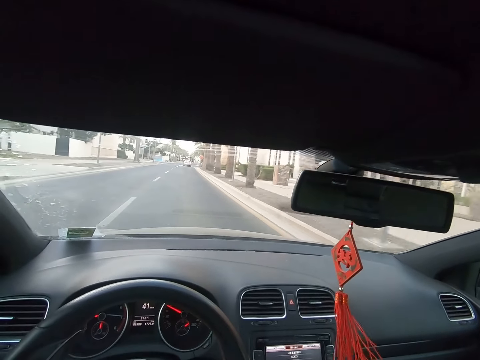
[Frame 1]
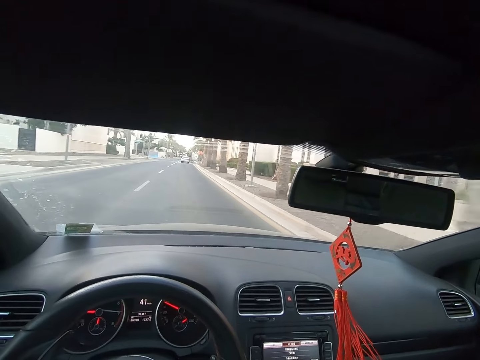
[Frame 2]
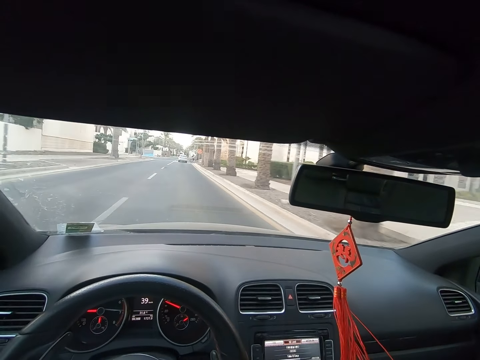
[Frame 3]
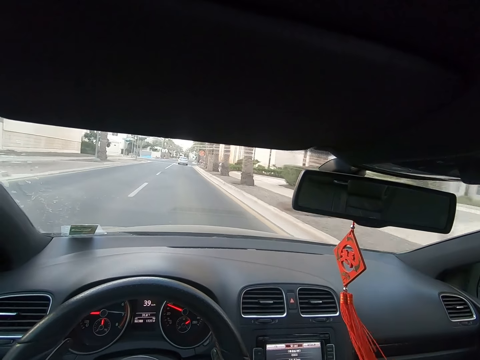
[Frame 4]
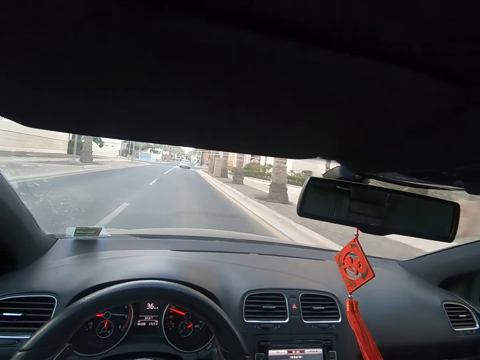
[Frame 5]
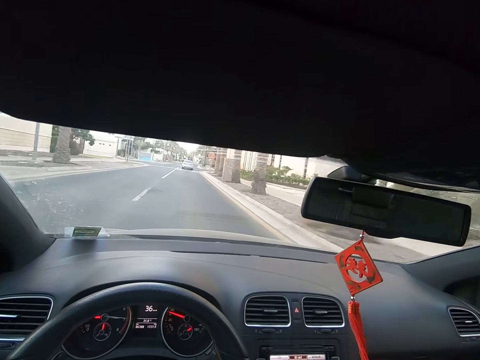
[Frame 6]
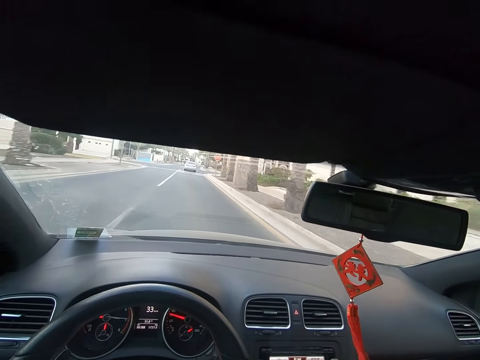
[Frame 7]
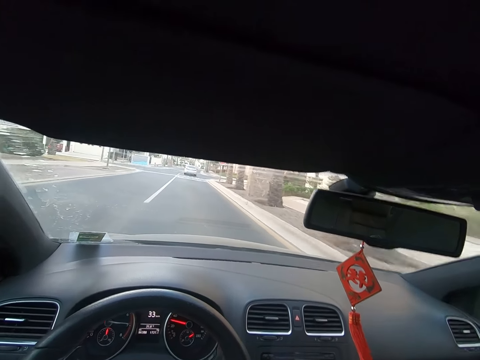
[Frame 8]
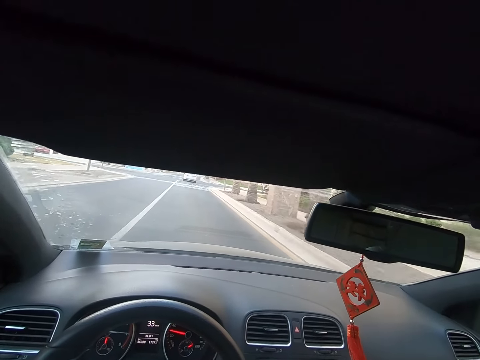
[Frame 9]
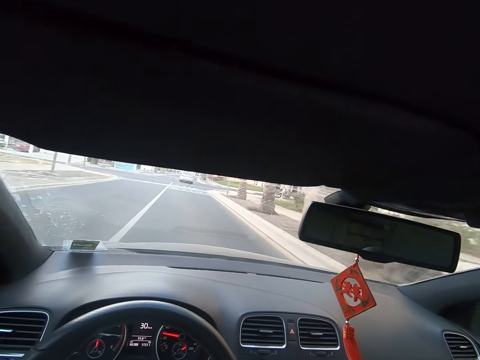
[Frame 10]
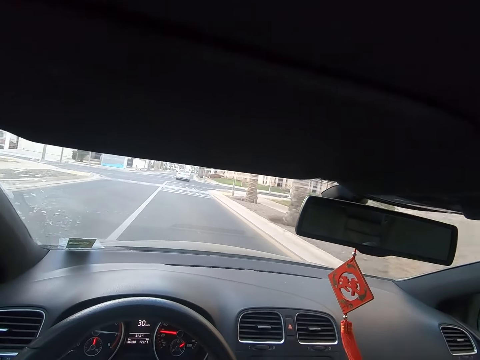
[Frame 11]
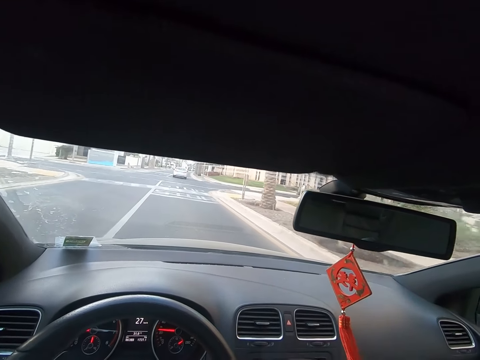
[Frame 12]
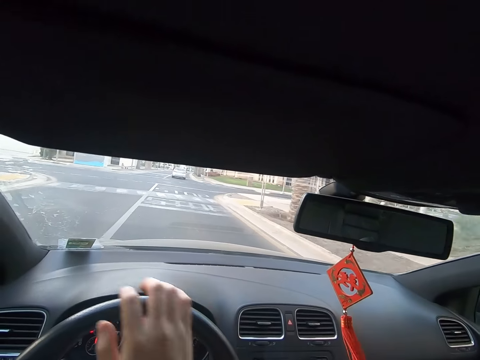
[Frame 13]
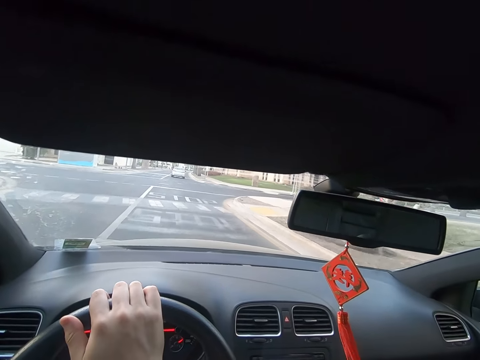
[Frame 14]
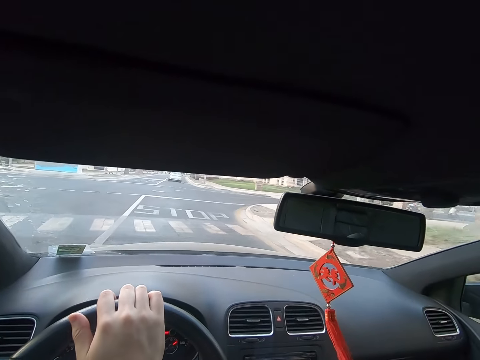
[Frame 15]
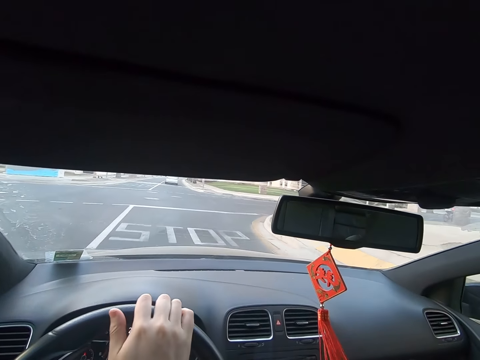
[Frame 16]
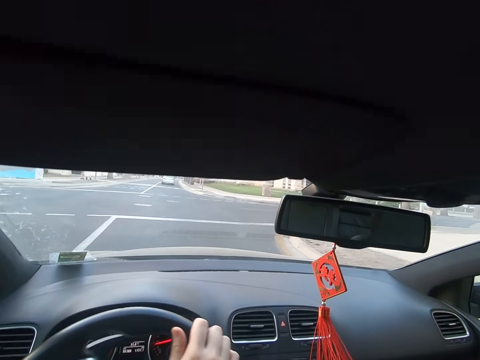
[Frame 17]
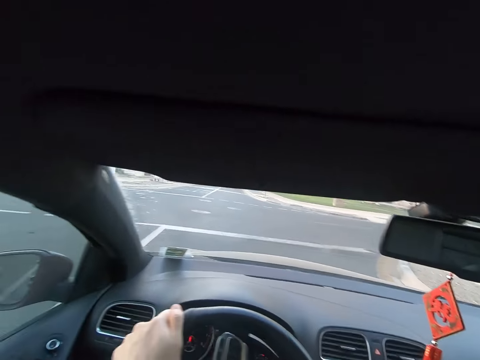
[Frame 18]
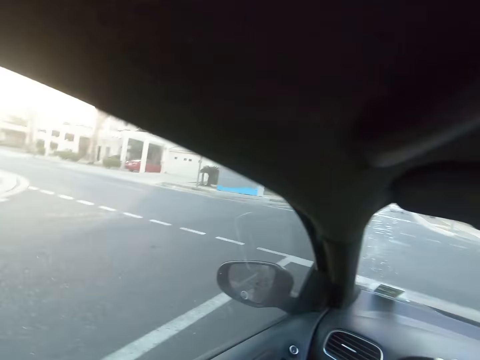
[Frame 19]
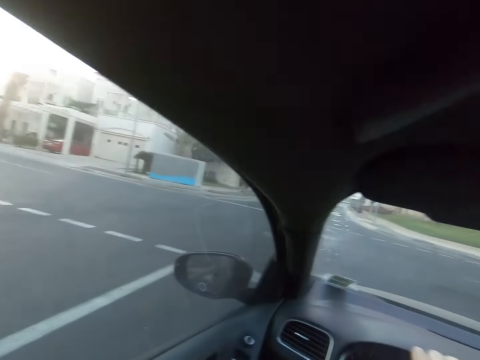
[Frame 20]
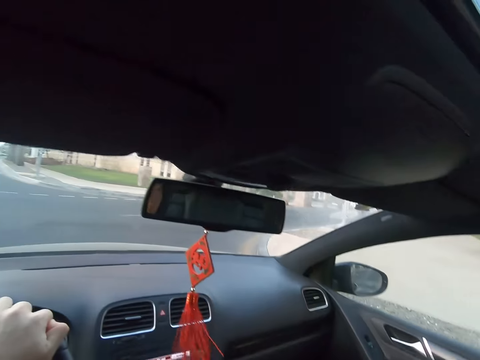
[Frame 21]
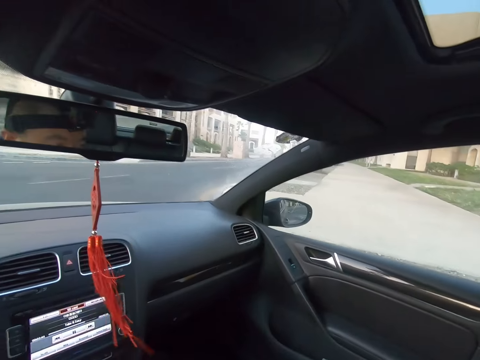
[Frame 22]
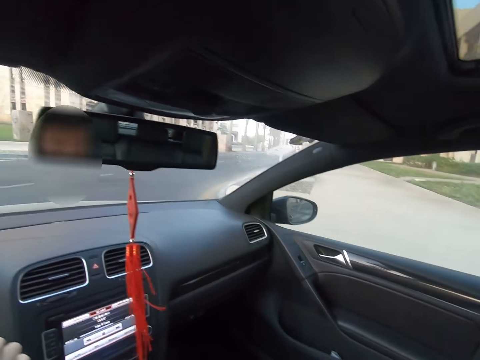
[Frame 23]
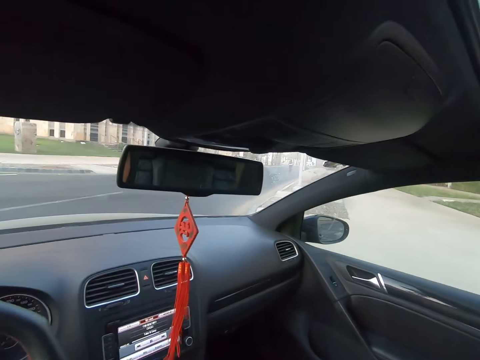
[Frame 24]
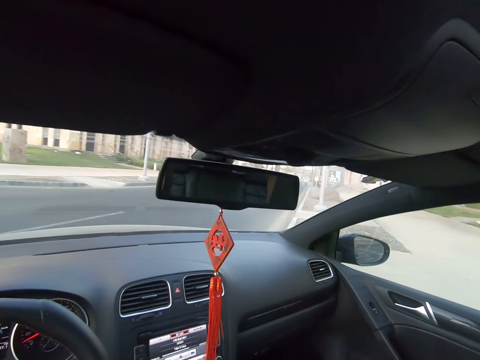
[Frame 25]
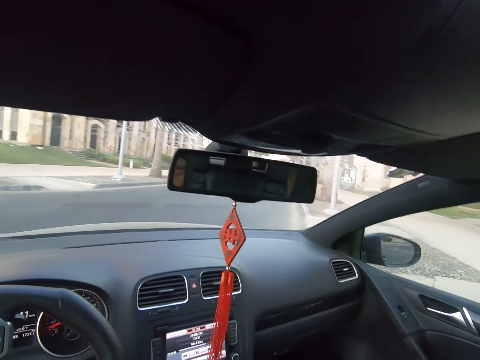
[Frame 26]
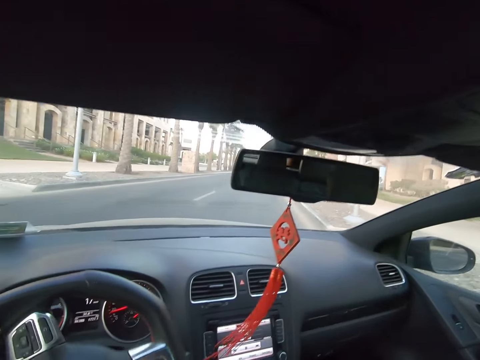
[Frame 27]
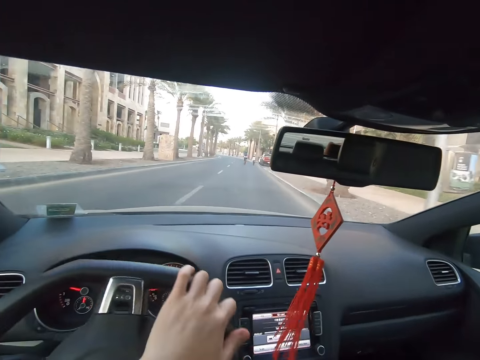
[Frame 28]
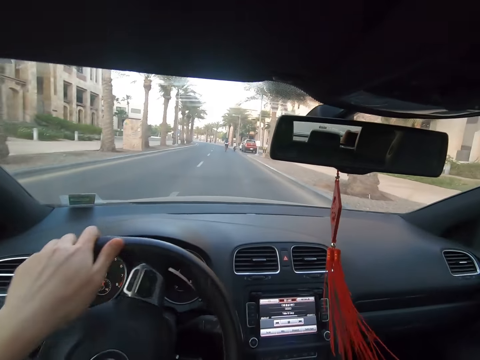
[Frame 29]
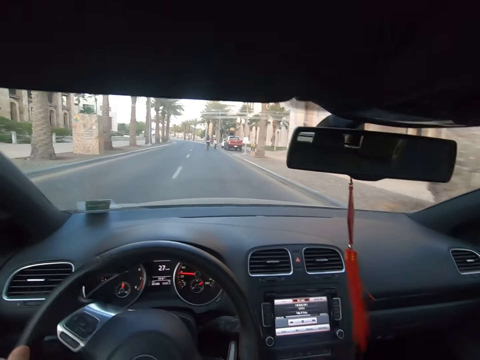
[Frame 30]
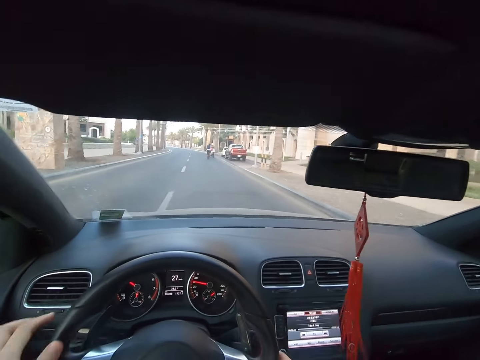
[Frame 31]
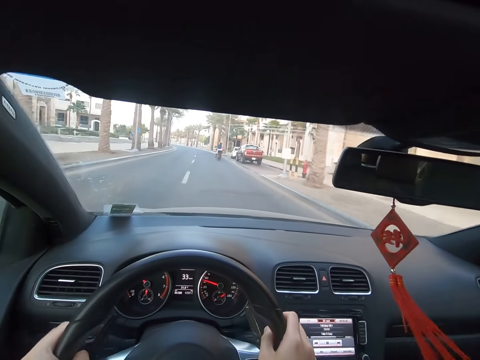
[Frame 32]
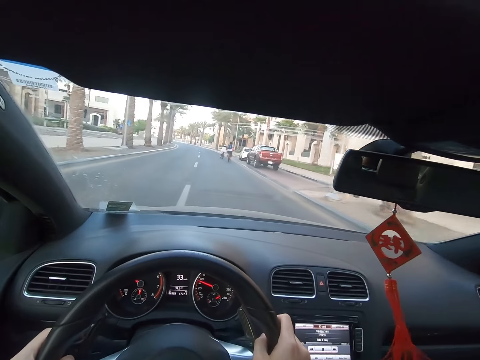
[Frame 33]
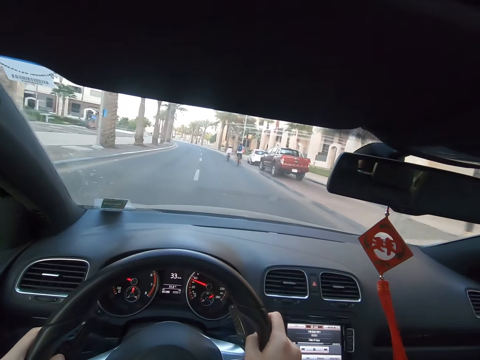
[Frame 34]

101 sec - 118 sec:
A man cycles past the camera wearer. The camera wearer drives the car on a road. He adjusts his hand on a steering wheel. He looks at a side mirror. He drives the car on the road.

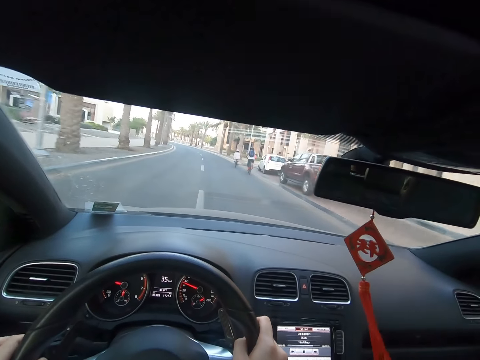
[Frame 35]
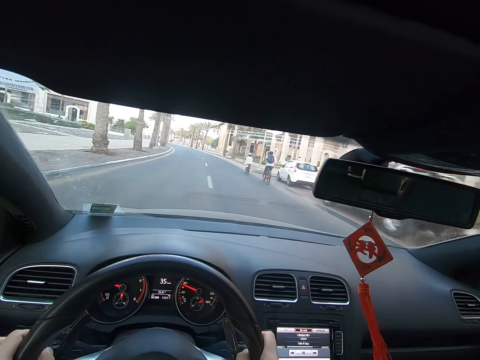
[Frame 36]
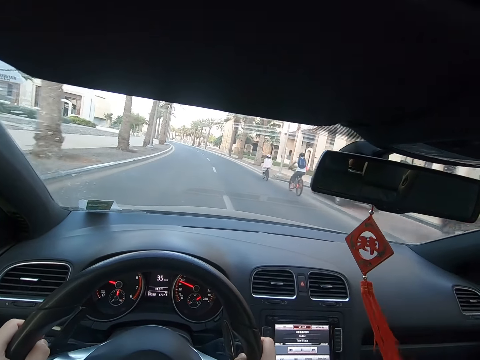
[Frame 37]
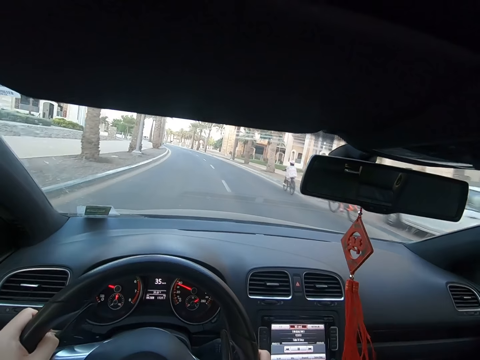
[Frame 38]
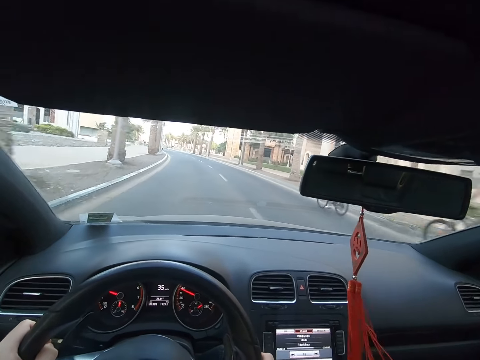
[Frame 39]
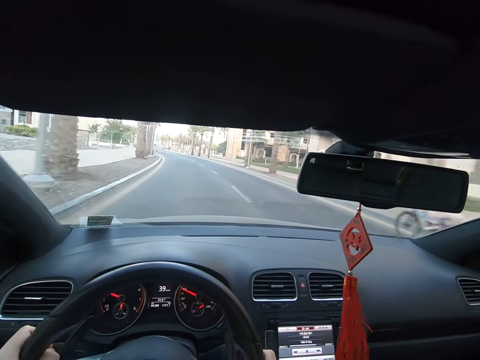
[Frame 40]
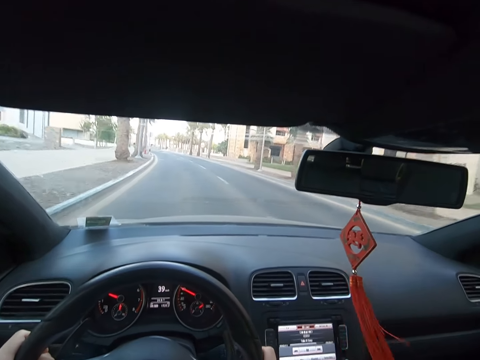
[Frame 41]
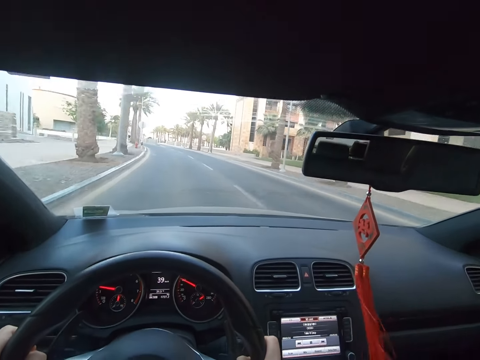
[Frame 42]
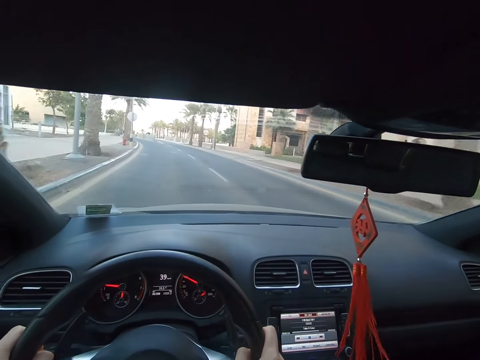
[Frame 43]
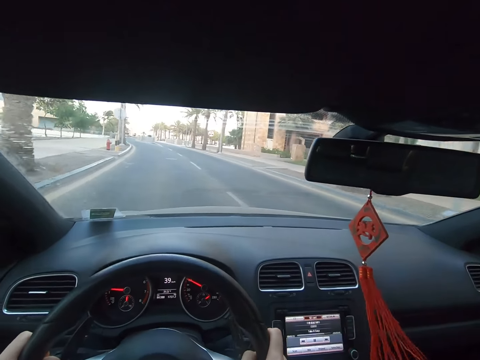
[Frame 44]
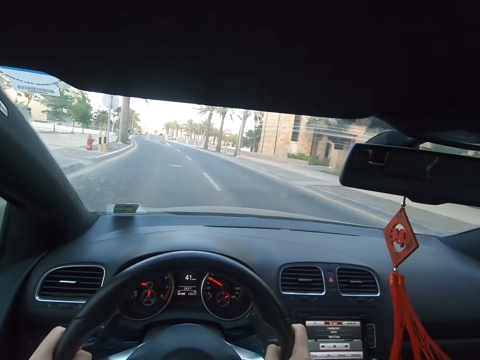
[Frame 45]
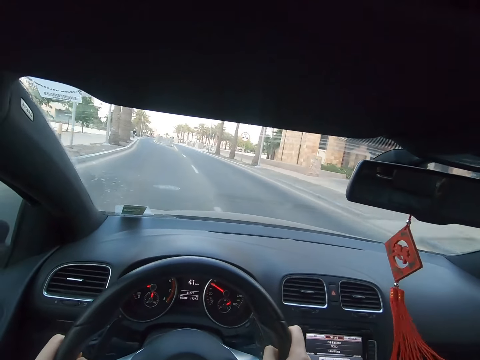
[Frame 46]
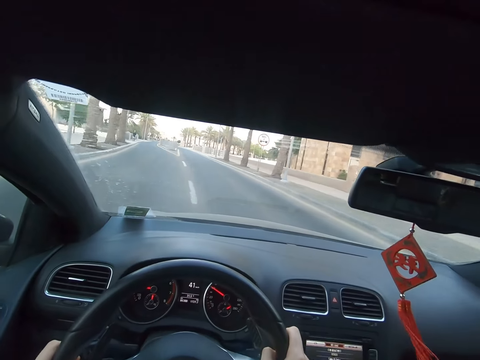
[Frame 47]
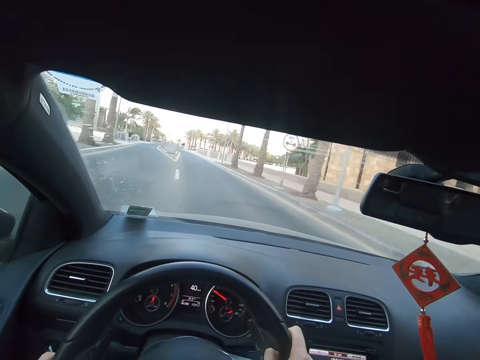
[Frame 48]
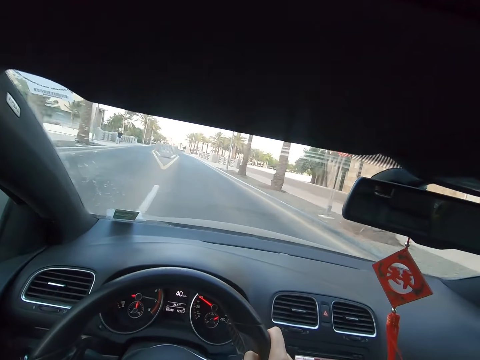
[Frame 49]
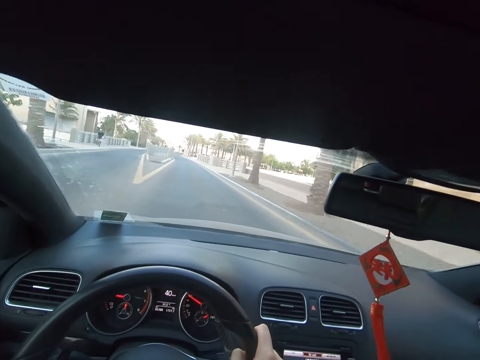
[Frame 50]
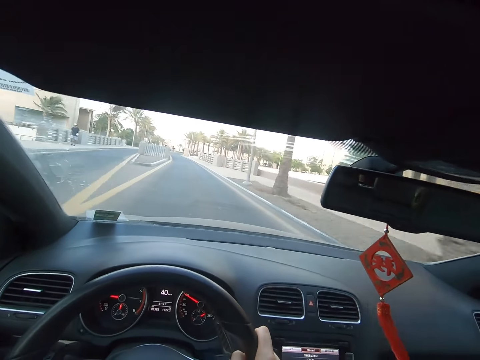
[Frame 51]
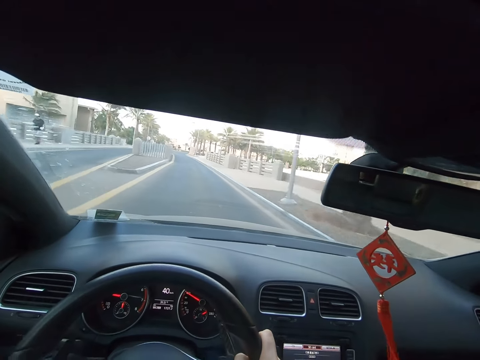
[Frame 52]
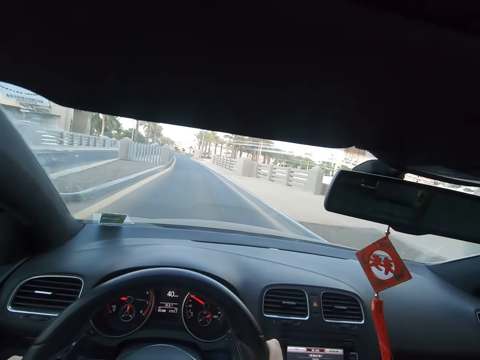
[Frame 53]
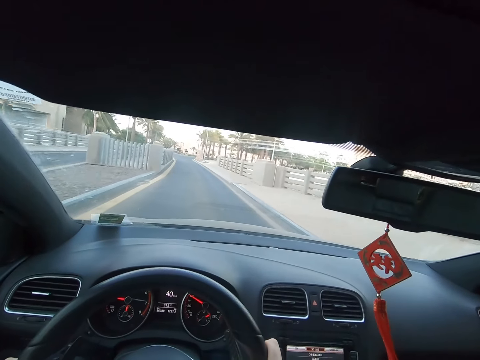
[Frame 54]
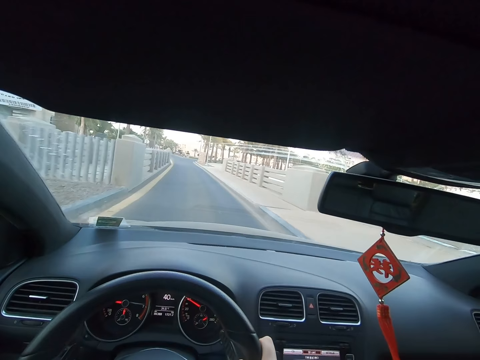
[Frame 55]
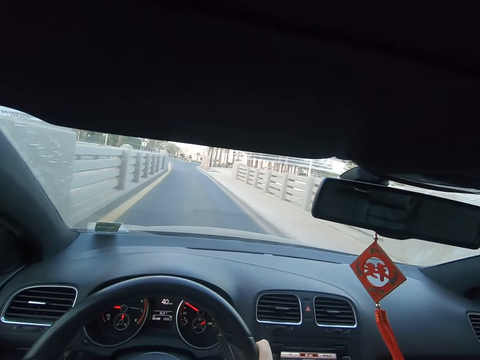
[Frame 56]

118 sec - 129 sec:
A man cycles on a road. A lady cycles on the road. The camera wearer drives a car on the road. A person runs along the walkway. A man walks past the camera wearer. The camera wearer drives the car on the road.
